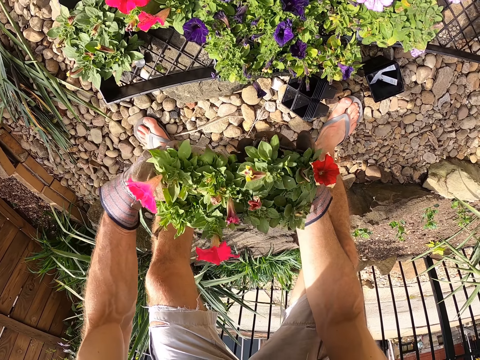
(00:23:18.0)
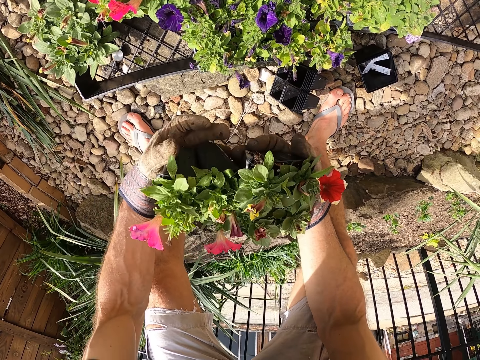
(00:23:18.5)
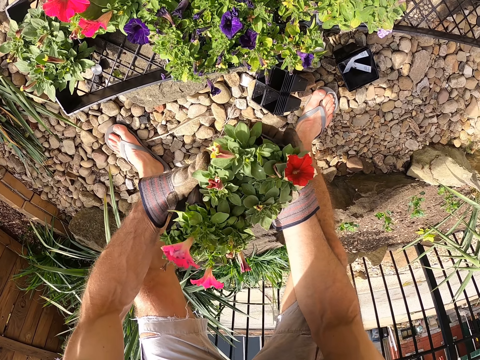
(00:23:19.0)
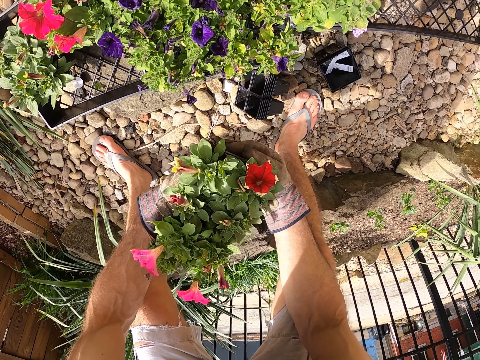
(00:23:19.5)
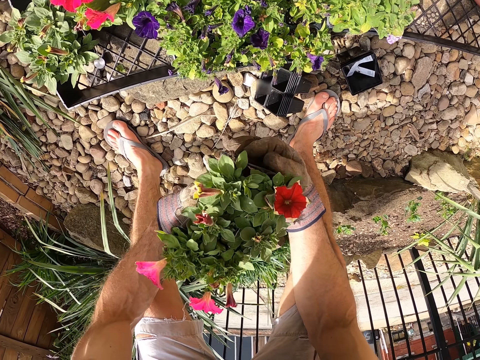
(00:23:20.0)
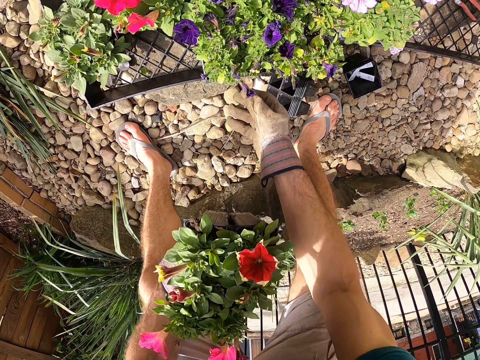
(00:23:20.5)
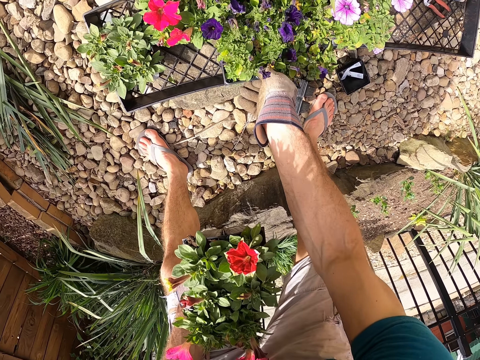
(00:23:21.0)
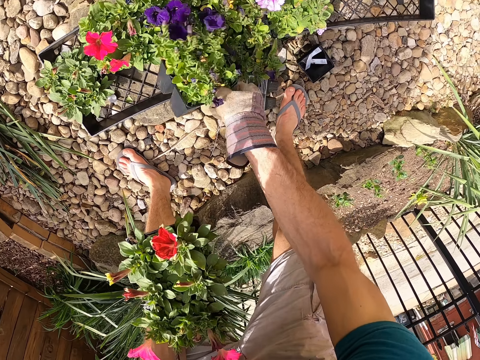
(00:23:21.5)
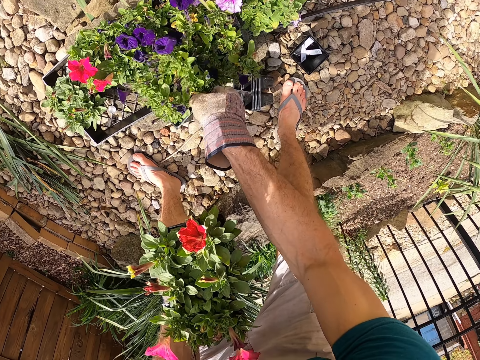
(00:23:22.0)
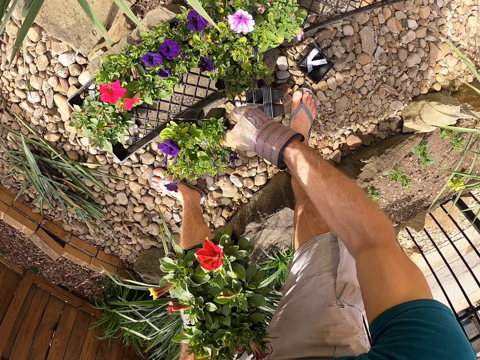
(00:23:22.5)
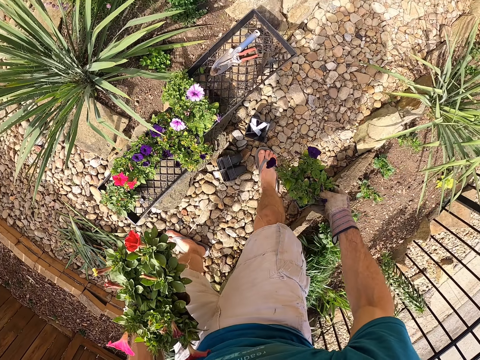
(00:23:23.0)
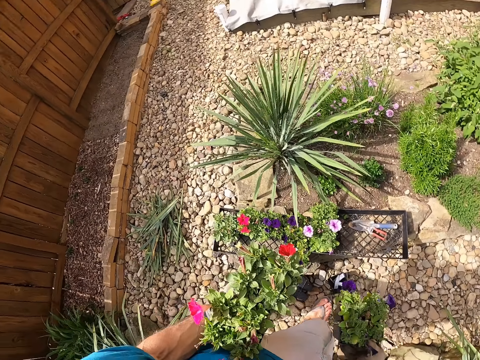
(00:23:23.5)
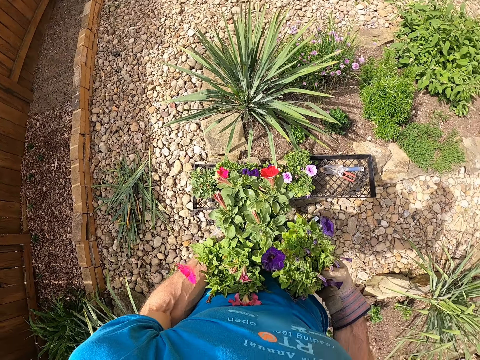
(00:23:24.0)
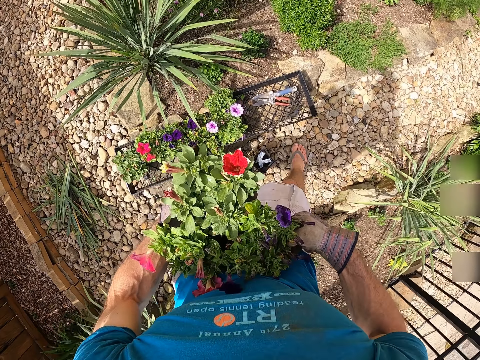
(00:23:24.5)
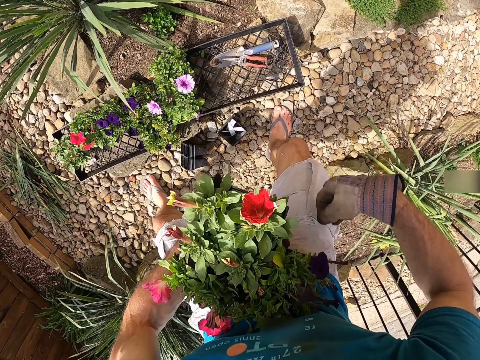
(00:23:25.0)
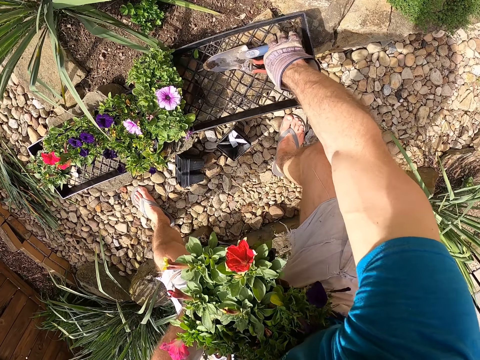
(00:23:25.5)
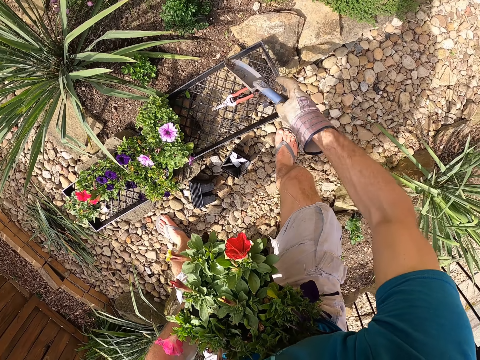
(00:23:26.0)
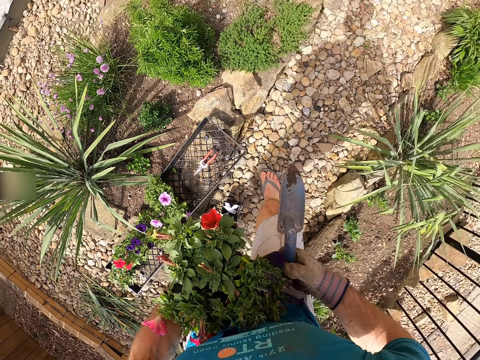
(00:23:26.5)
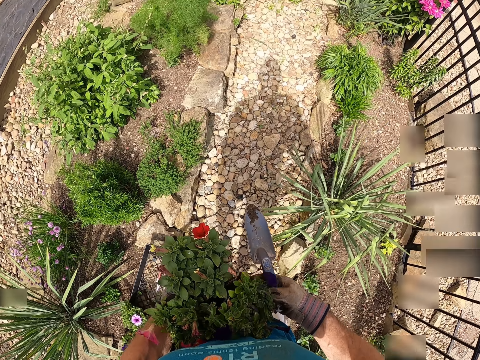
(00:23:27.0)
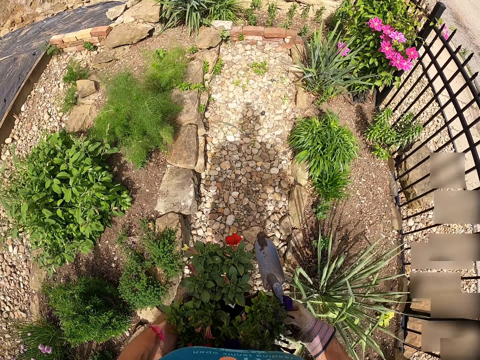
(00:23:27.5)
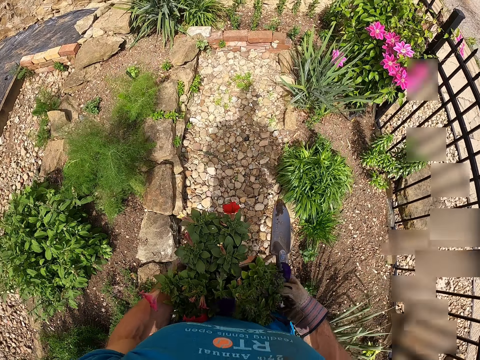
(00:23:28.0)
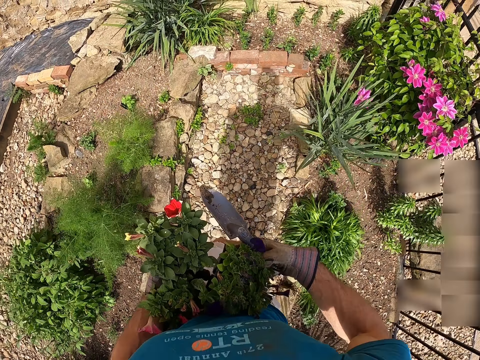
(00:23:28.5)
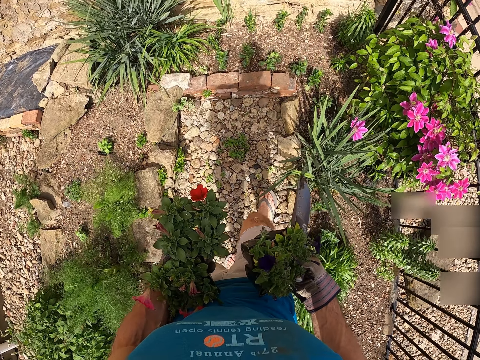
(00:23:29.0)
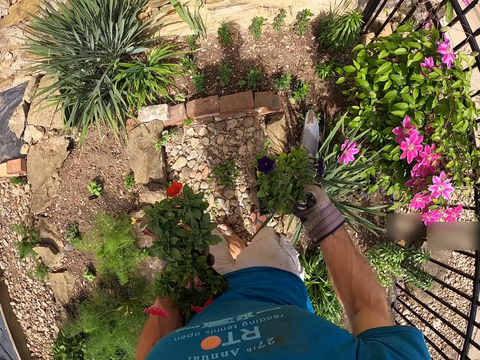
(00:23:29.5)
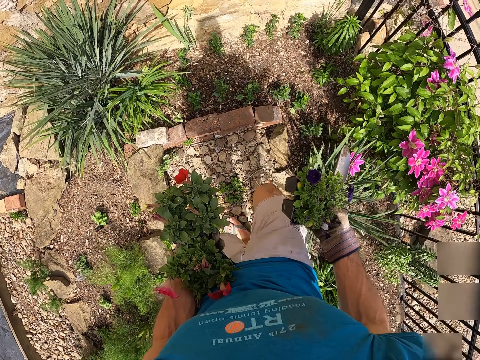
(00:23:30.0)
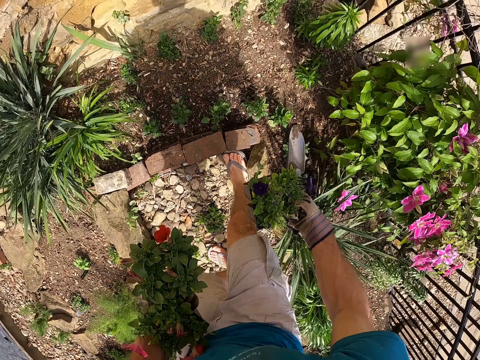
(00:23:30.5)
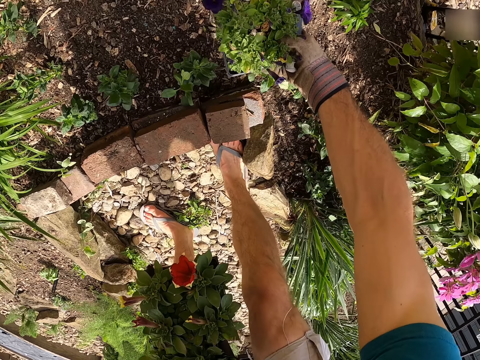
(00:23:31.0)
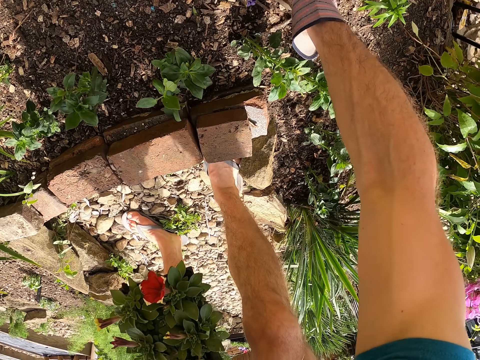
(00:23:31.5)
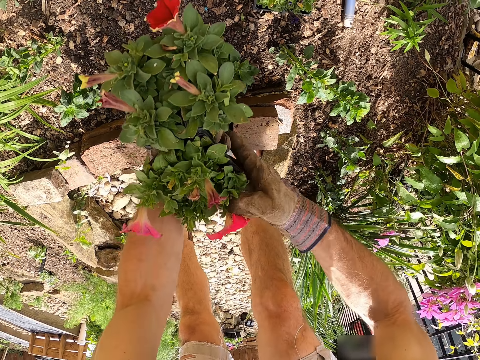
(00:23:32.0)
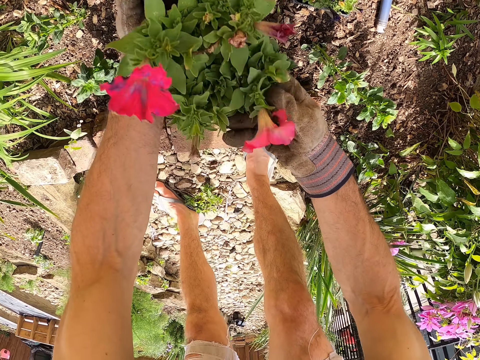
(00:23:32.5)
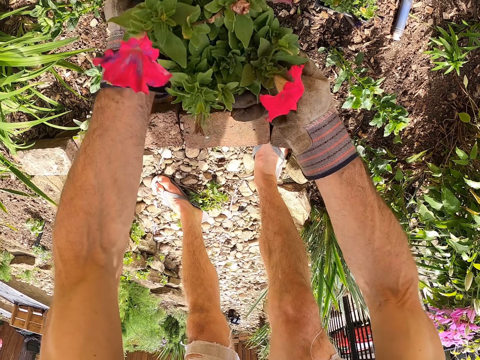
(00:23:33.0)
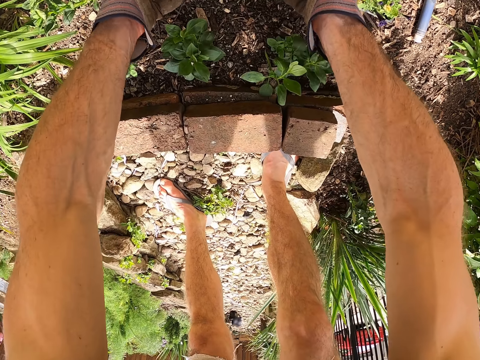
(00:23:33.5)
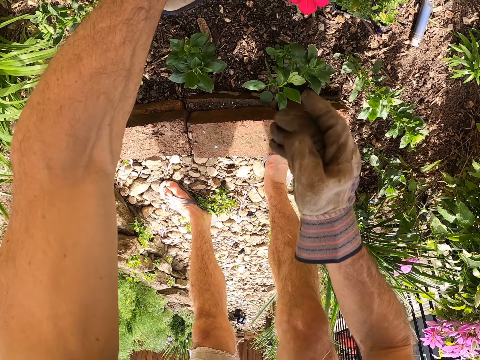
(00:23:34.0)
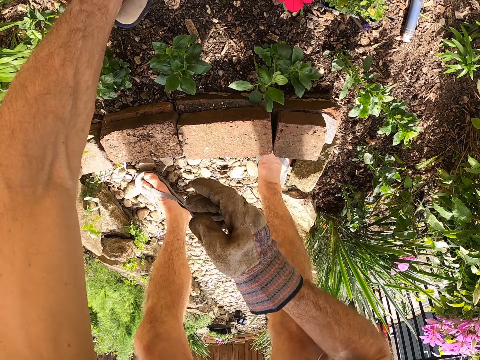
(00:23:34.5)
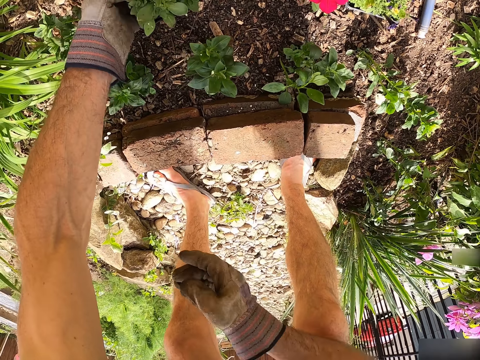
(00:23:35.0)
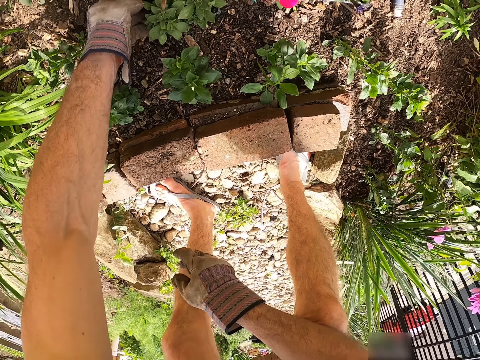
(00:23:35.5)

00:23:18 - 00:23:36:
The camera wearer holds the flowers with his left hand. He passes the flowered plant to his left hand. He picks a third flowered plant from the second crate with his right hand. He holds the flower against his stomach with his left hand. He picks up the garden trowel or hand shovel in the crate with his right hand. He holds the third flowered plant with his right hand. He walks around the backyard. He puts the flower and the hand shovel on the ground with his right hand. He puts the flowered plants on the ground with his right hand.

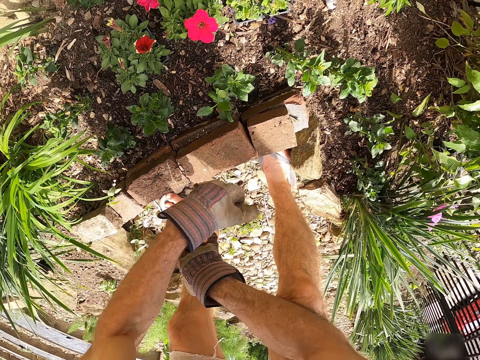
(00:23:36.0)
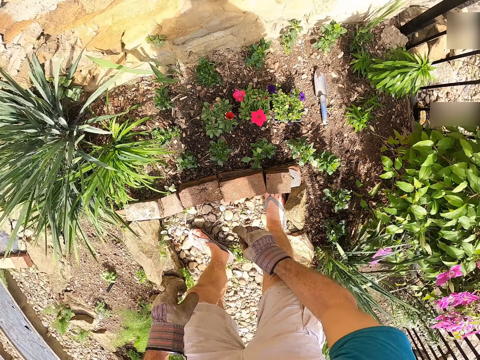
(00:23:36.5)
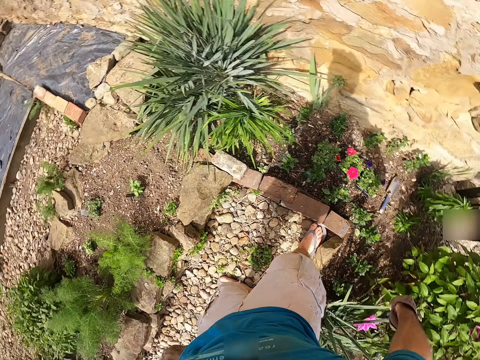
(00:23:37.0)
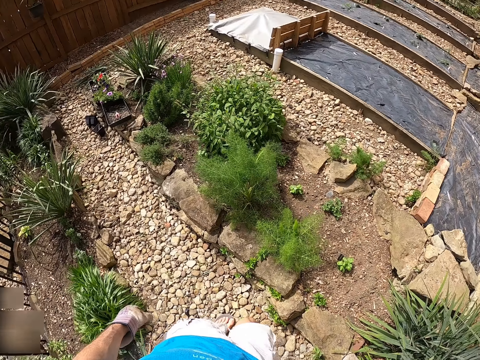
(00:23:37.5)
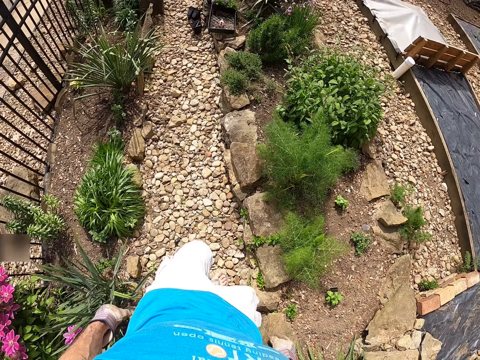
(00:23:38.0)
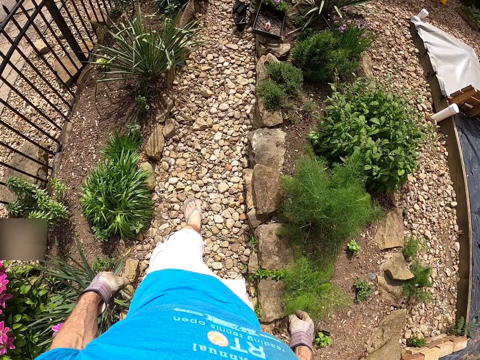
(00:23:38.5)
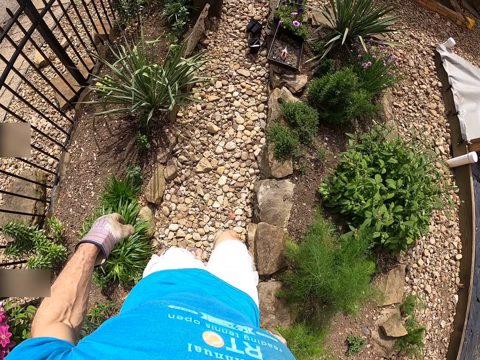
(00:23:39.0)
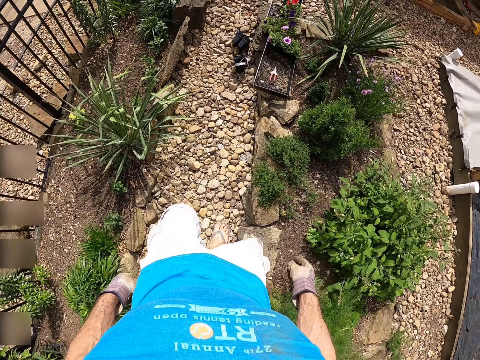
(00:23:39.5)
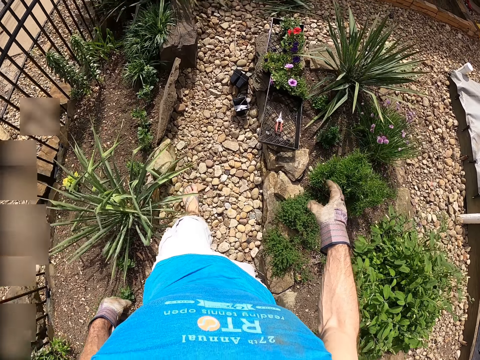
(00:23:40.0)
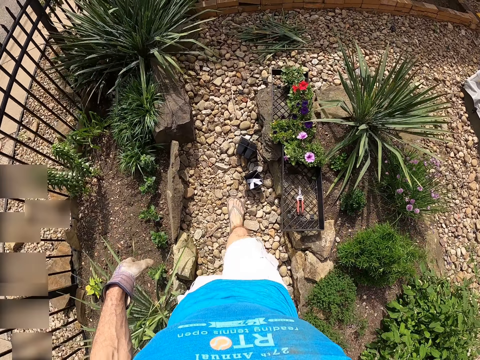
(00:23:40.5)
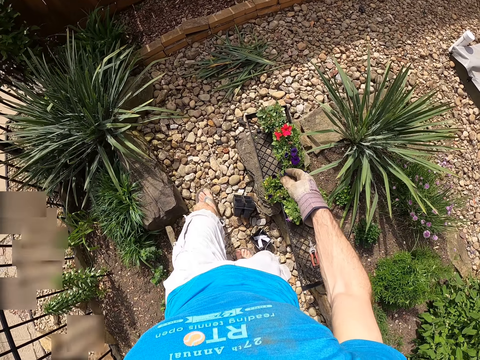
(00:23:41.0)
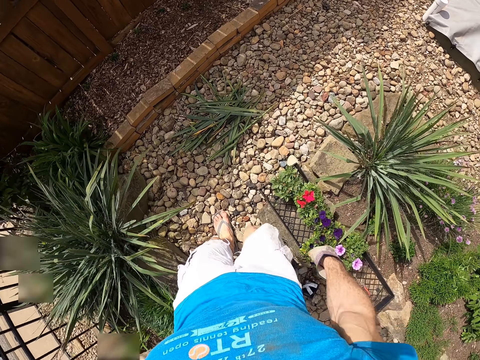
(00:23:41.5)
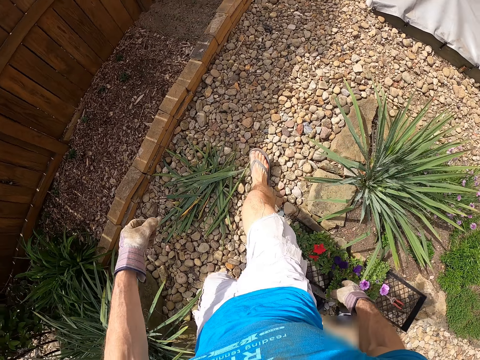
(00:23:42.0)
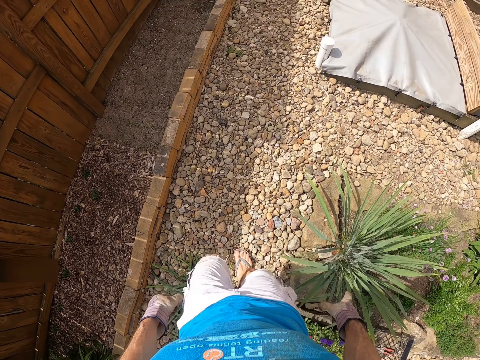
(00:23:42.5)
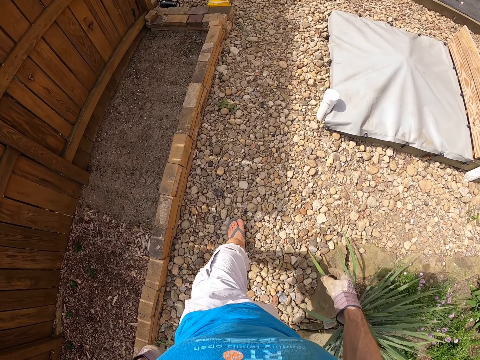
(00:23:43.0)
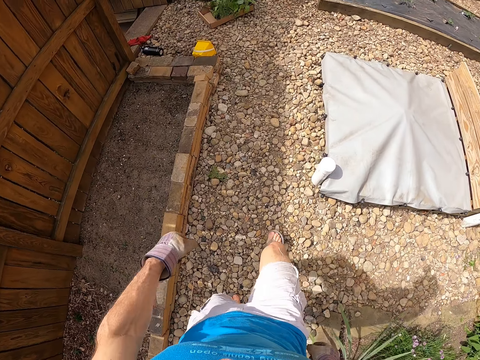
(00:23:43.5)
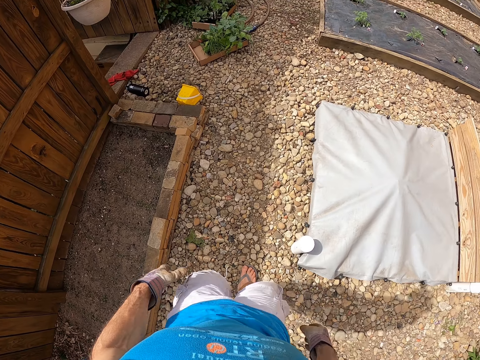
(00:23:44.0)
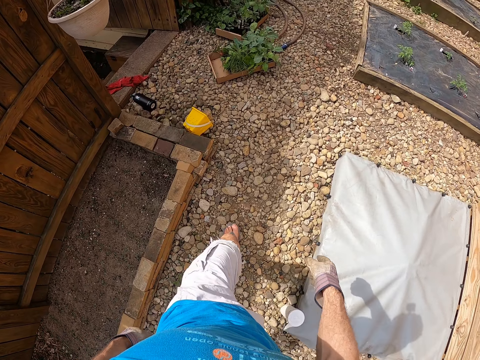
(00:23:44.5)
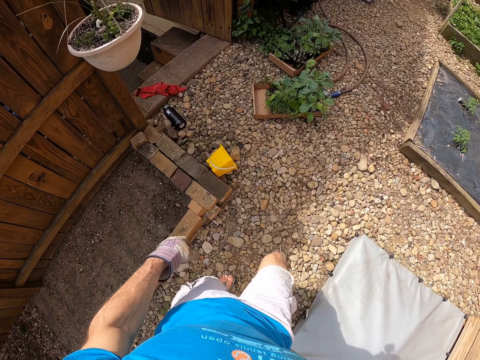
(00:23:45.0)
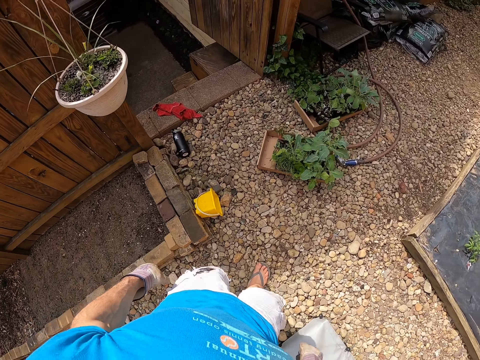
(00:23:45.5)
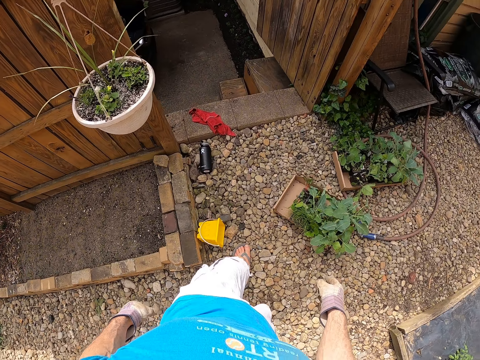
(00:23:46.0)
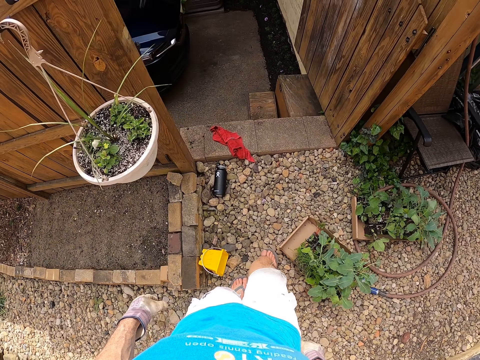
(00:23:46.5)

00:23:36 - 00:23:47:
The camera wearer walks around the backyard.
